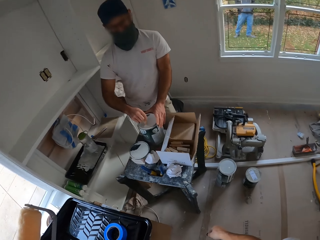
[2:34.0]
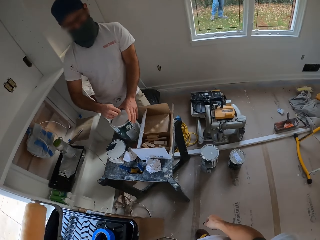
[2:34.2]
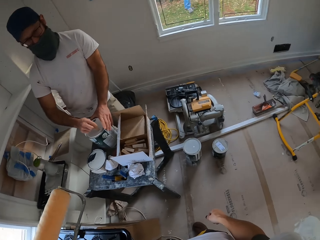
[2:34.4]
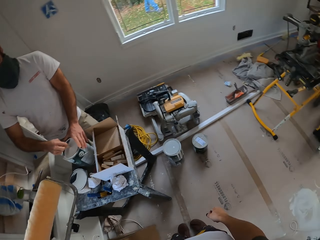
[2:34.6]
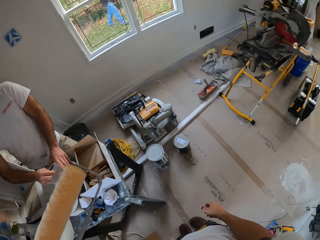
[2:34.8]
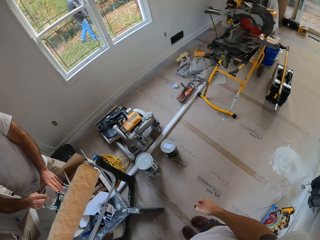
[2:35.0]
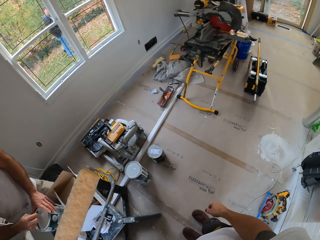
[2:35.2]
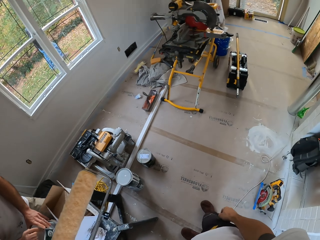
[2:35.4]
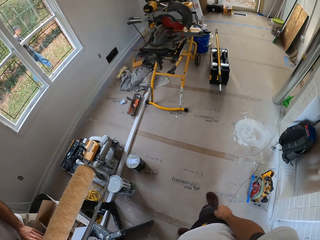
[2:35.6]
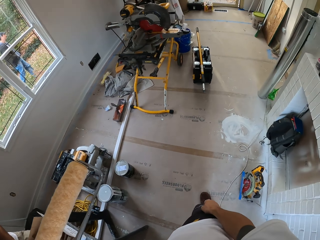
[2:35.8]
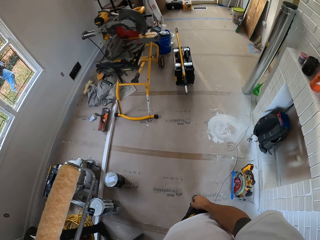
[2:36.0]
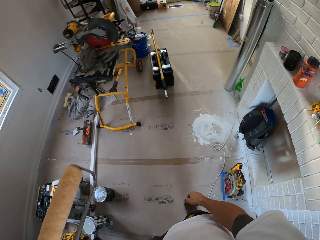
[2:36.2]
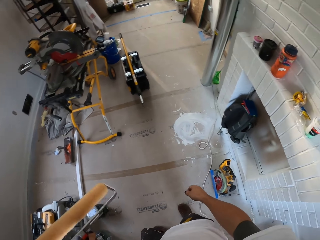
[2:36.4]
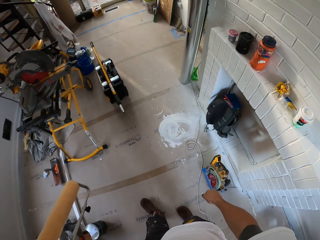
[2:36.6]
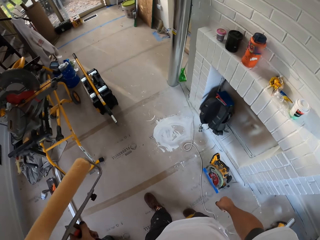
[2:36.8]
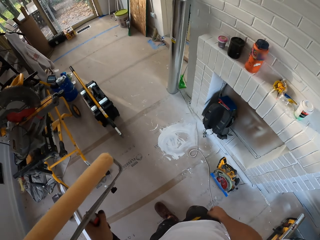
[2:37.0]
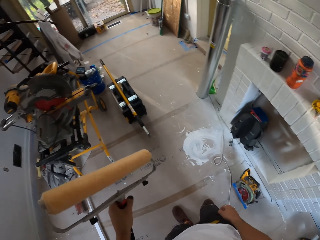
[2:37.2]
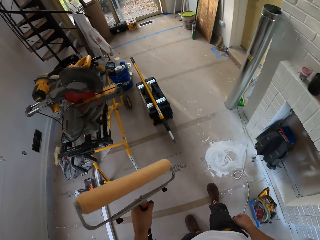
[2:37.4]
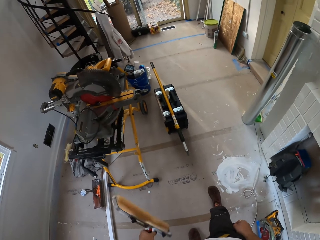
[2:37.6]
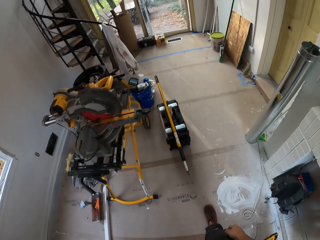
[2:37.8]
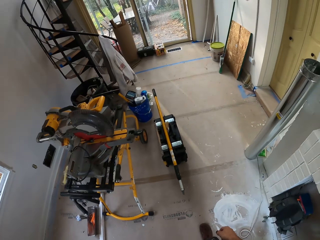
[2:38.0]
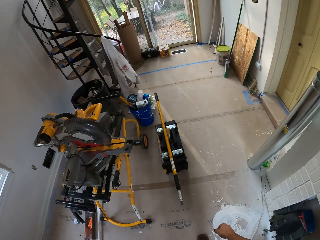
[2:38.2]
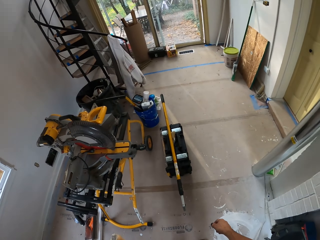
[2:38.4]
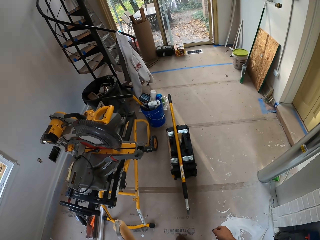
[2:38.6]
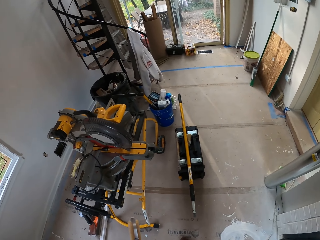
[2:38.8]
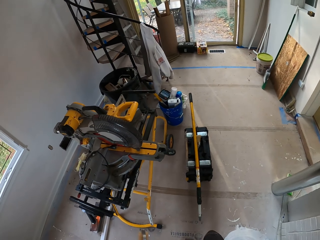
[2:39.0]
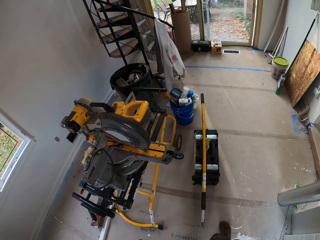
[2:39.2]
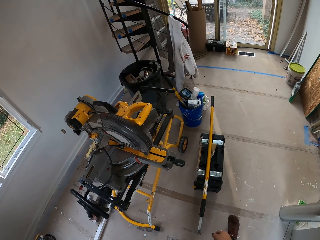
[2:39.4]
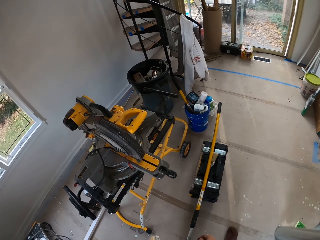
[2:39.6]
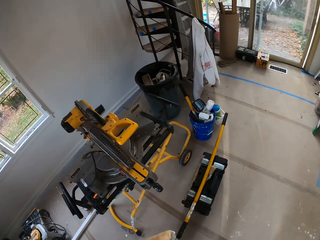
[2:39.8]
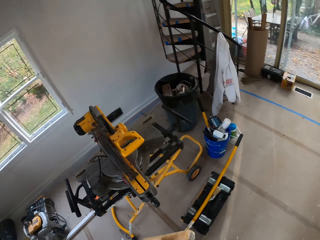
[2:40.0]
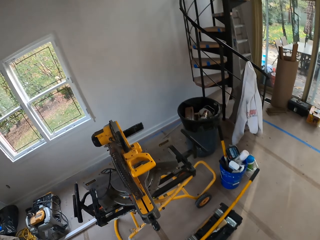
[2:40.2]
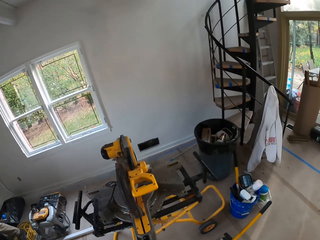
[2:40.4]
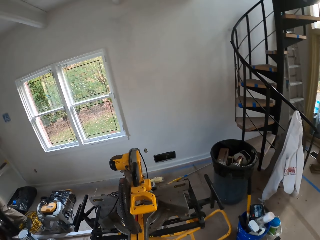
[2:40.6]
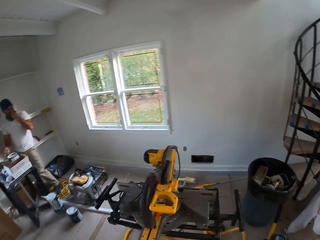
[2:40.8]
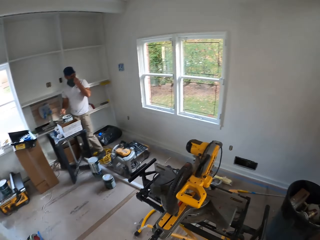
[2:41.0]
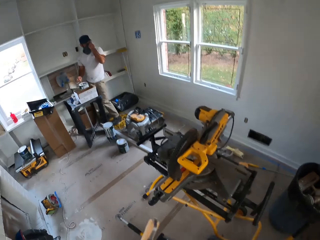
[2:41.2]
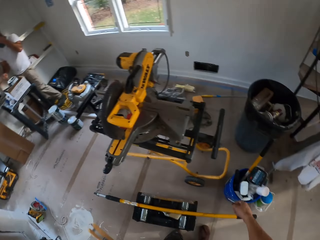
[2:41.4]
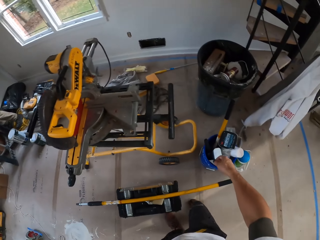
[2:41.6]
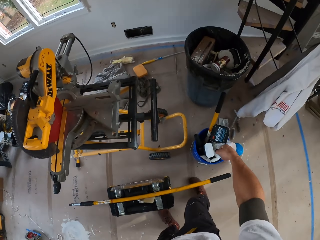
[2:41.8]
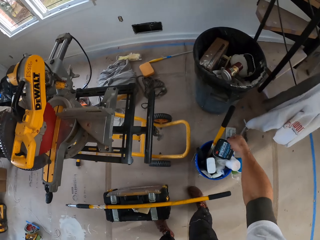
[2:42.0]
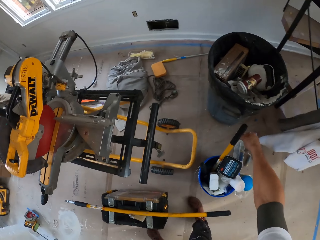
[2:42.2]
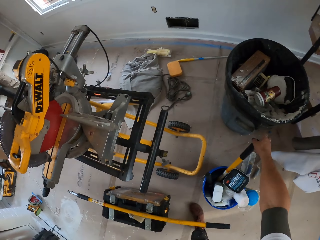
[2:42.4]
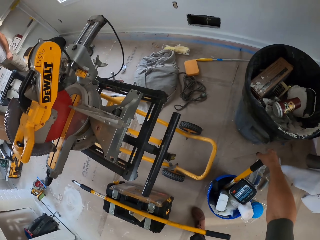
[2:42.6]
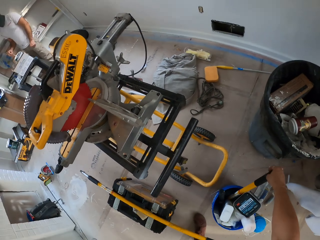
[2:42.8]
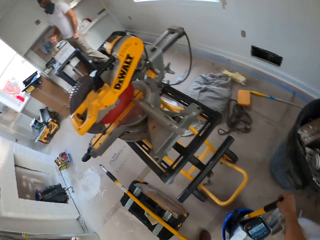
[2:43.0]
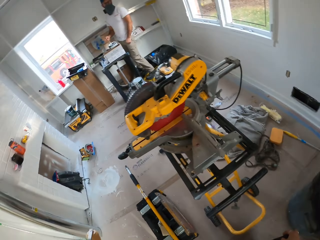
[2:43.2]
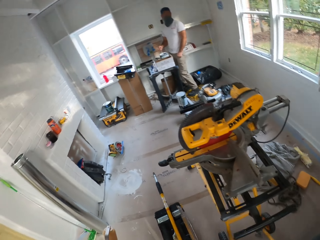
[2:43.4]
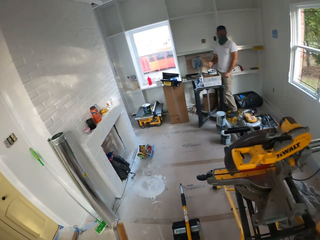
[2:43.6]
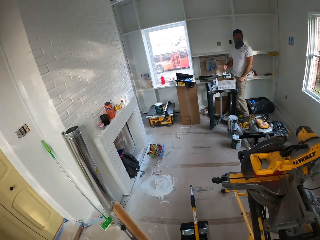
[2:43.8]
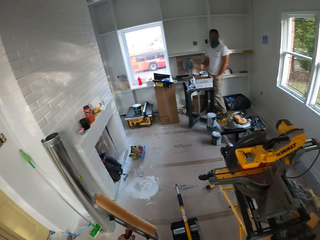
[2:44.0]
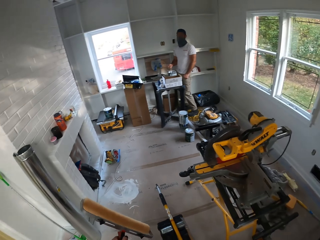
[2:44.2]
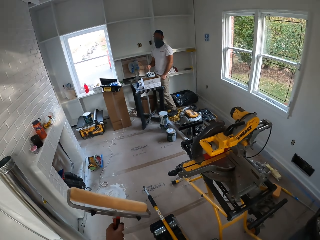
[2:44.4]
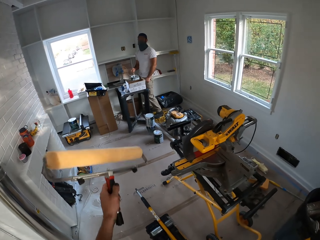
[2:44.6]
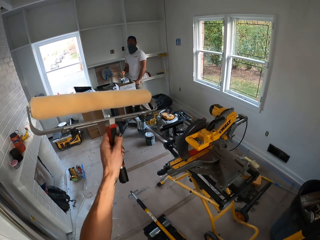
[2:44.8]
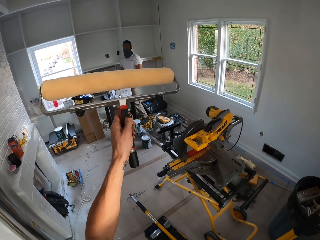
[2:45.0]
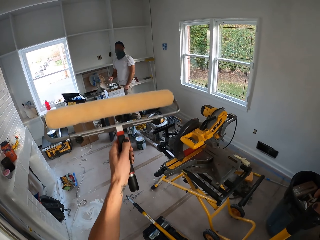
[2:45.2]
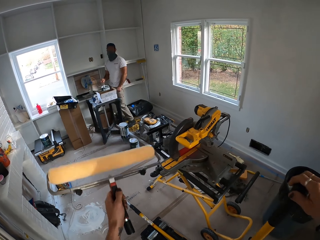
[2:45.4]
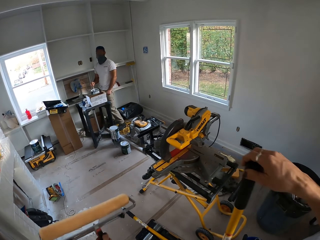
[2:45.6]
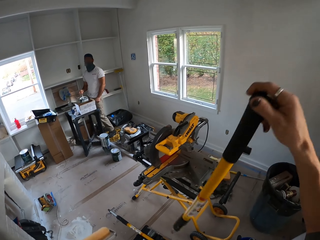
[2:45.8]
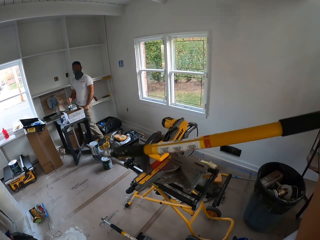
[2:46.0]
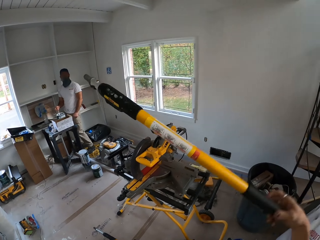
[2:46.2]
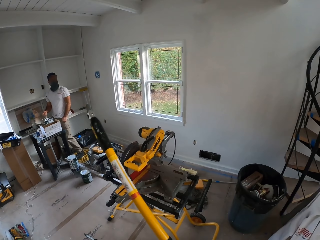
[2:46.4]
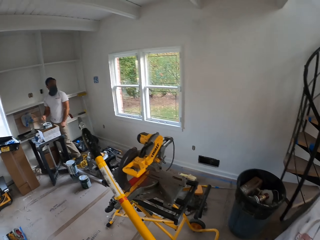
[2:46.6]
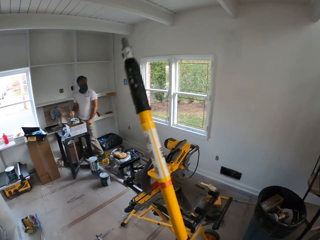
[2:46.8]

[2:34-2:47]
A man walks outside the compound. The camera wearer walks around the house. Another man mixes the paint. The camera wearer bends down and picks up a paint roller handle.

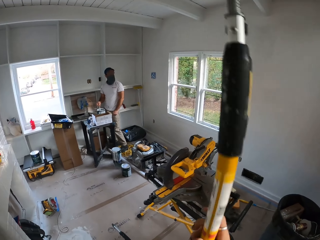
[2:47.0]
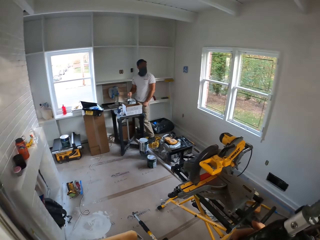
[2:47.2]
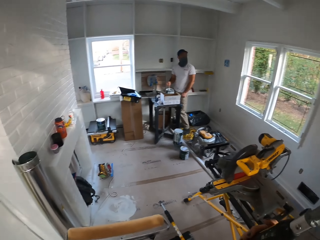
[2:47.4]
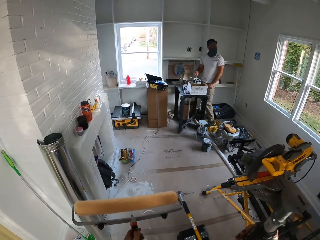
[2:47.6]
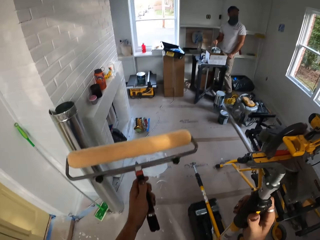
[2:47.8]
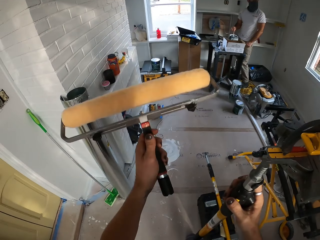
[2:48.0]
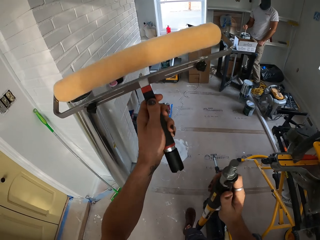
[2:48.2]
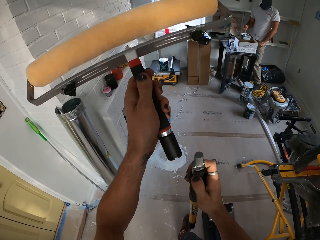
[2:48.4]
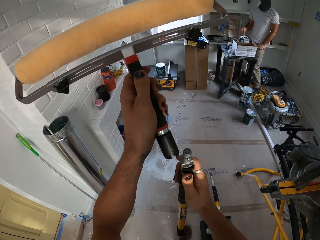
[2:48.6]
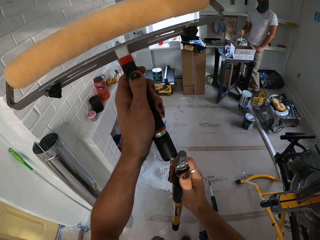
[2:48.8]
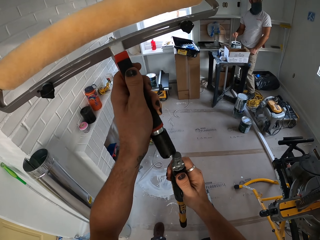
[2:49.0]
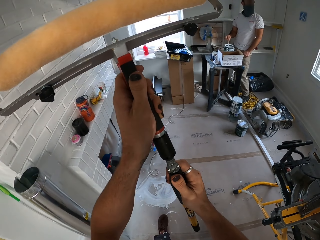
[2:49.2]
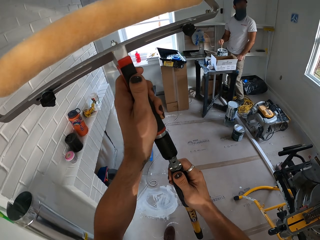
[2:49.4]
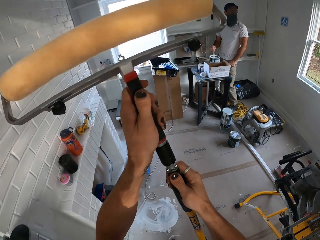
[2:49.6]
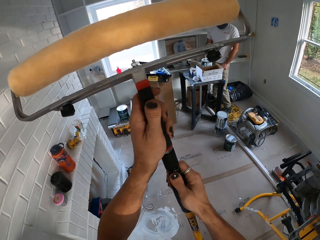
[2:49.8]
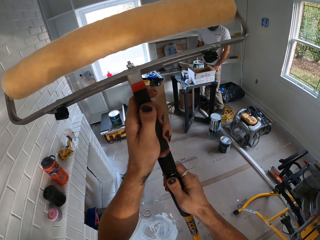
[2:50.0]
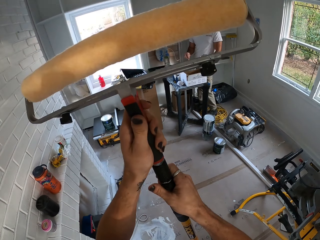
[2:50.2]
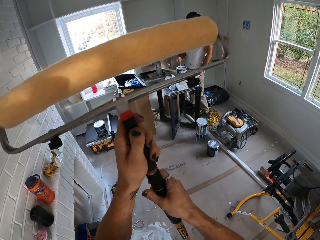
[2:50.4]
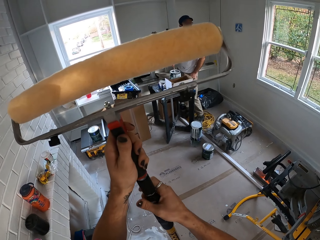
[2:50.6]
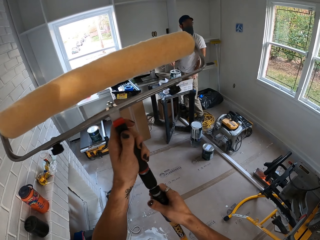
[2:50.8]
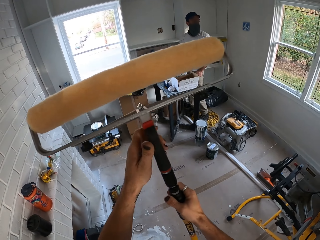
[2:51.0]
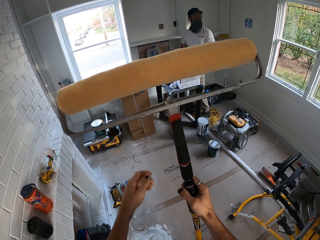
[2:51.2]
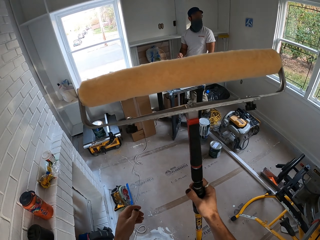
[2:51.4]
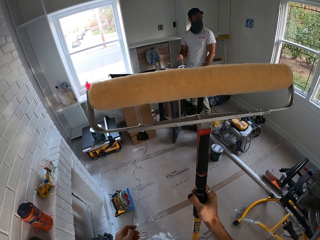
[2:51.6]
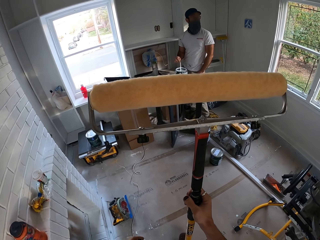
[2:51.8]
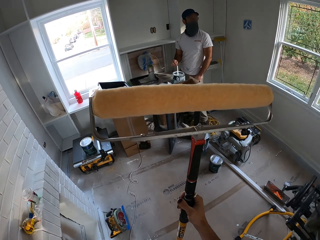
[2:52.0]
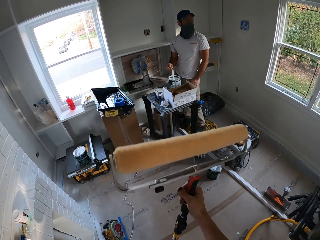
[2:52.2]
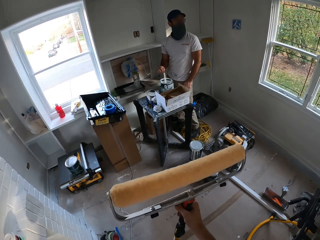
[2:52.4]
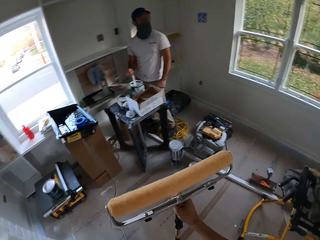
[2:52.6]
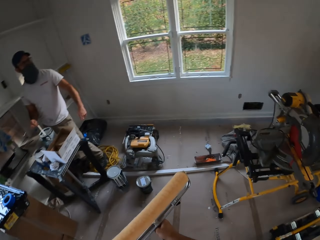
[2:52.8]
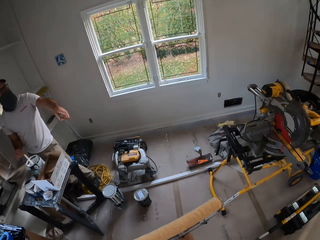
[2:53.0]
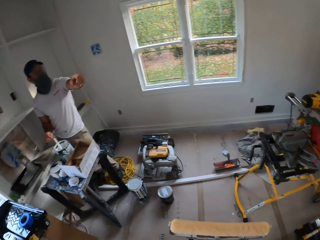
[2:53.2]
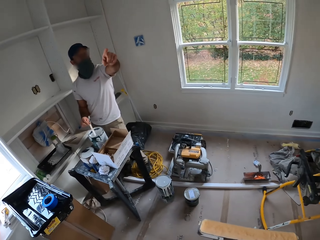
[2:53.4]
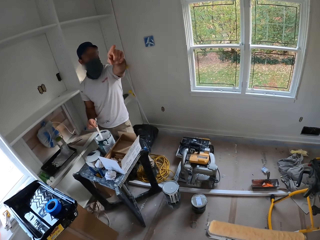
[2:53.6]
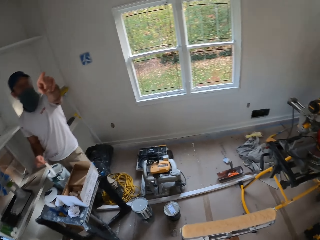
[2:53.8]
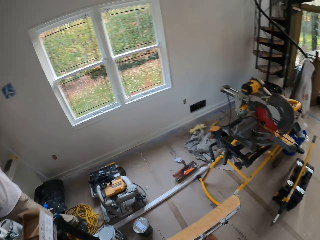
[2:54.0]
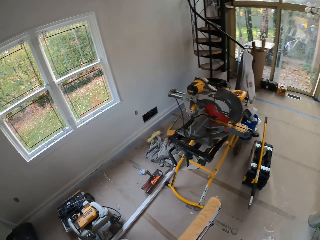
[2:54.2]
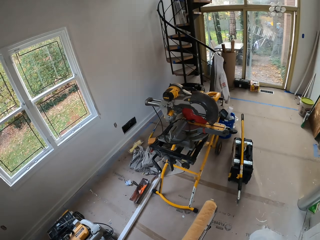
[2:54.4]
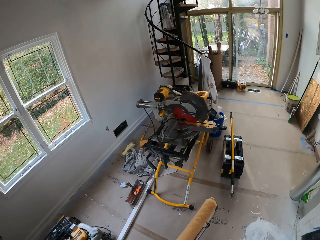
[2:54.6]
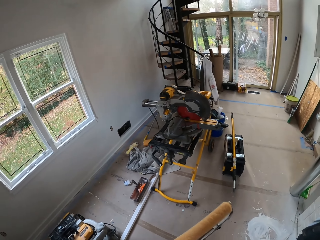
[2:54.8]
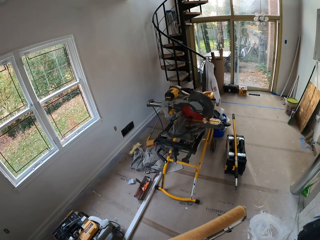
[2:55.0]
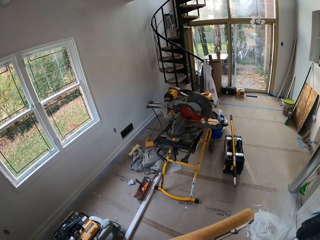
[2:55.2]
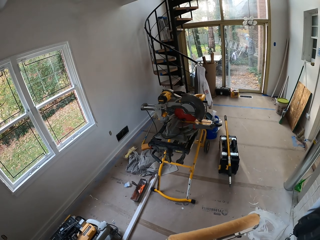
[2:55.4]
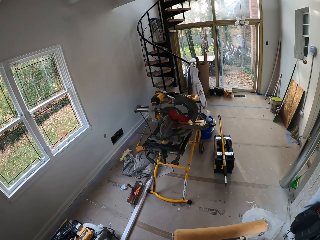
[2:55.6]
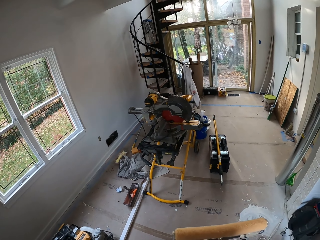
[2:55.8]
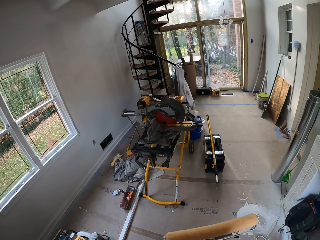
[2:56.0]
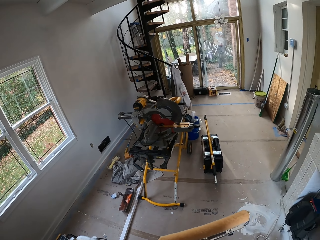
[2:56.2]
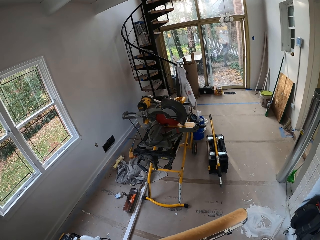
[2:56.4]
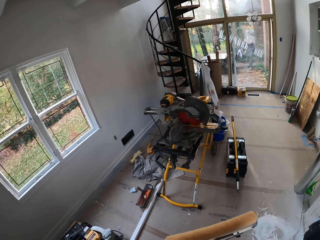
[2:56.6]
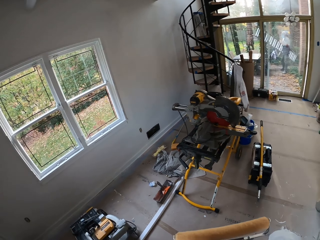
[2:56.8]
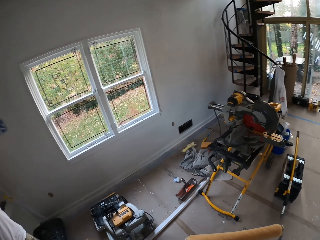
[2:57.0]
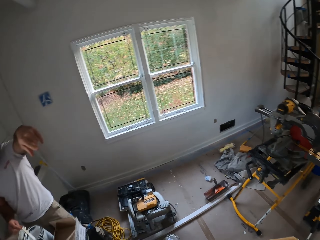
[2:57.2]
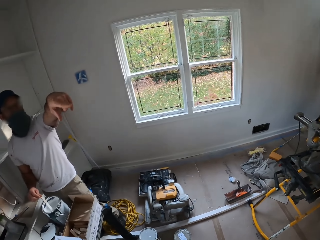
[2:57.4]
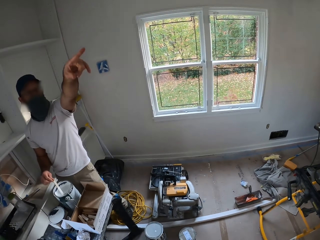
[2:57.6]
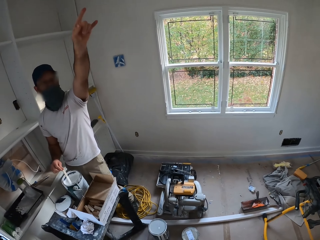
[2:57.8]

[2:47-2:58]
The camera wearer walks around the house. They fix the roller to the holder stick. They converse with a man. The camera wearer looks around the house.
